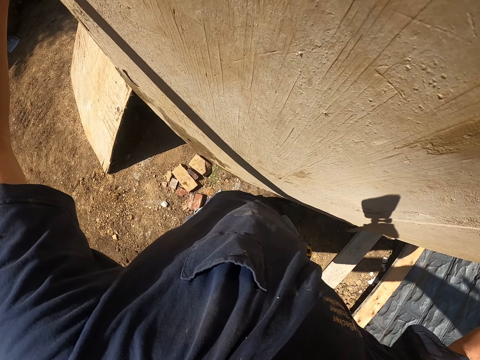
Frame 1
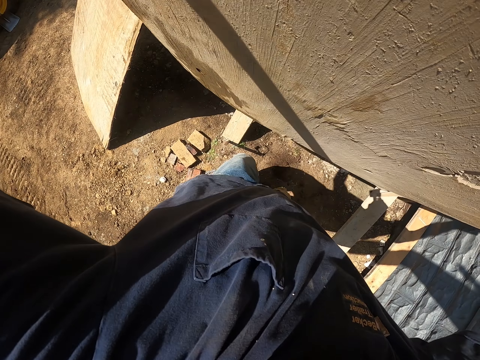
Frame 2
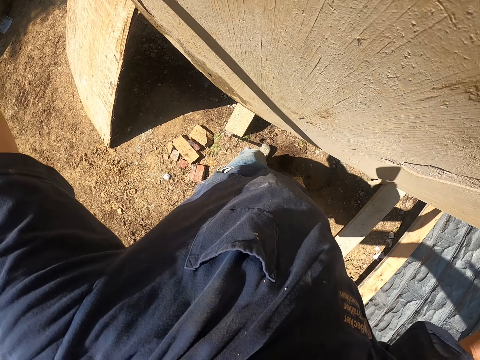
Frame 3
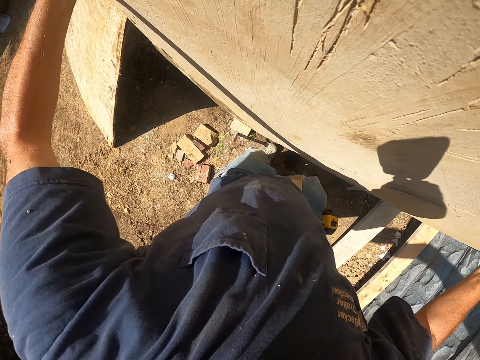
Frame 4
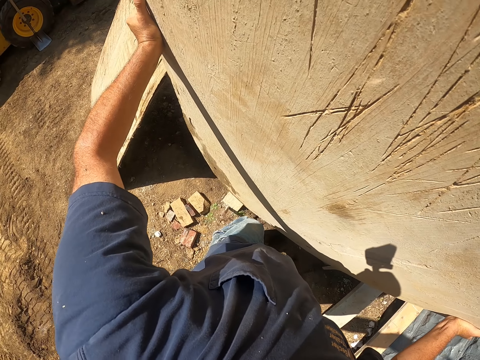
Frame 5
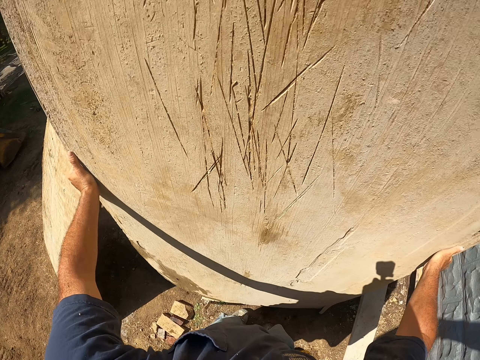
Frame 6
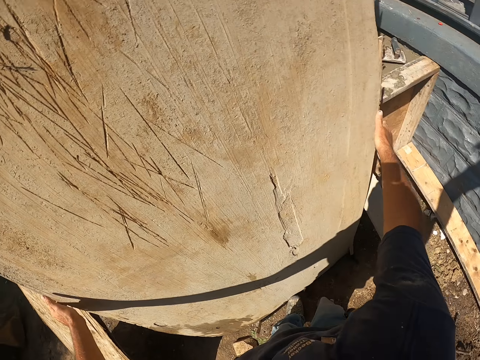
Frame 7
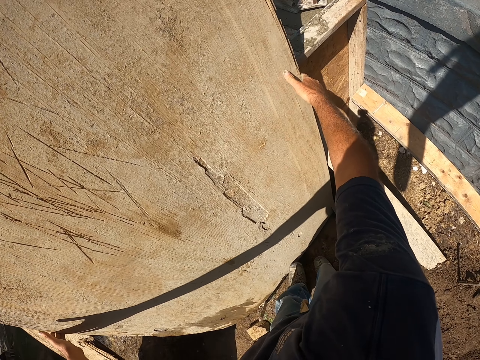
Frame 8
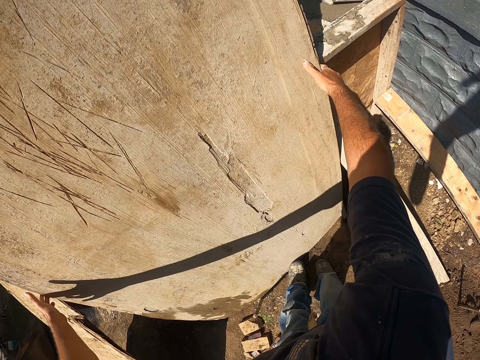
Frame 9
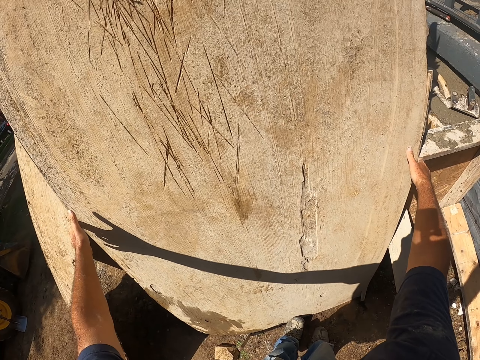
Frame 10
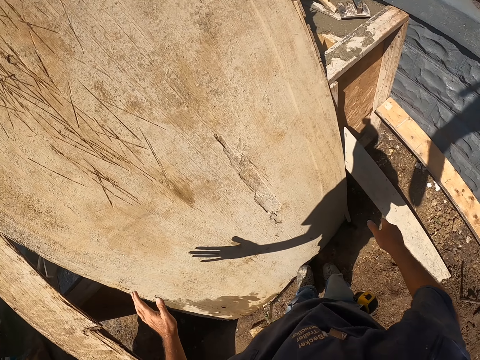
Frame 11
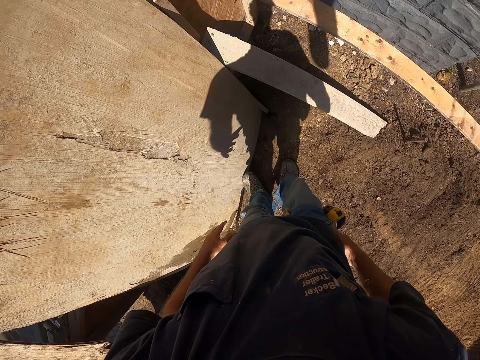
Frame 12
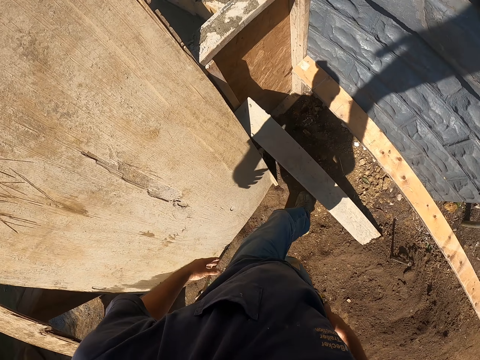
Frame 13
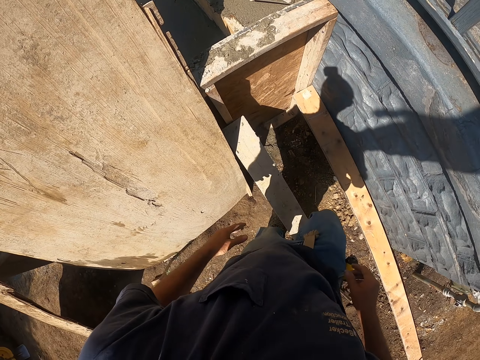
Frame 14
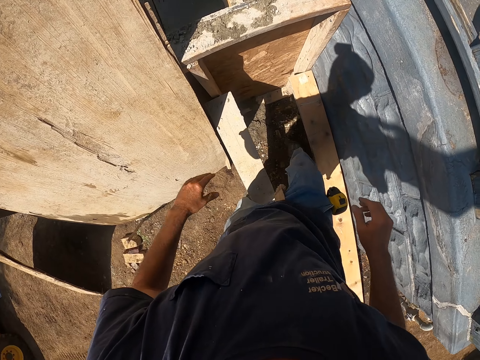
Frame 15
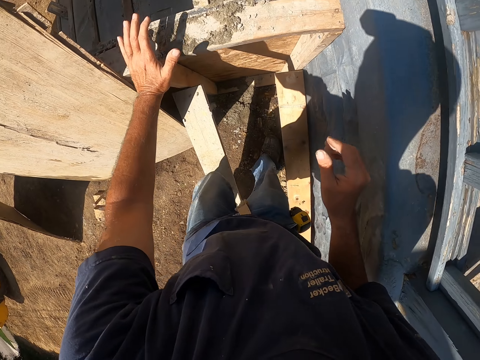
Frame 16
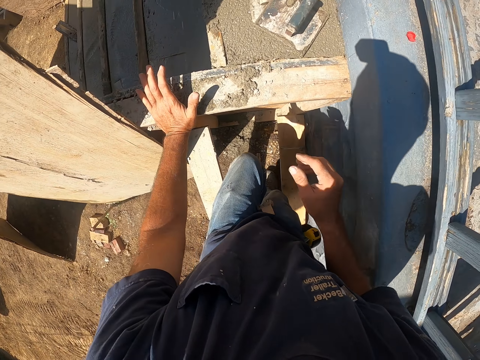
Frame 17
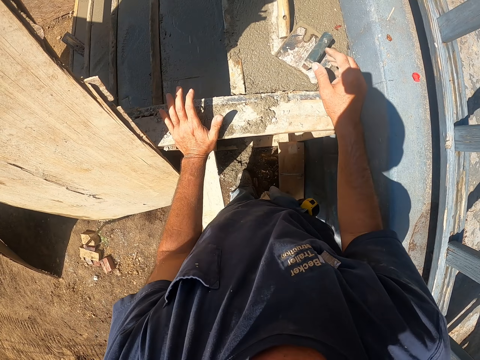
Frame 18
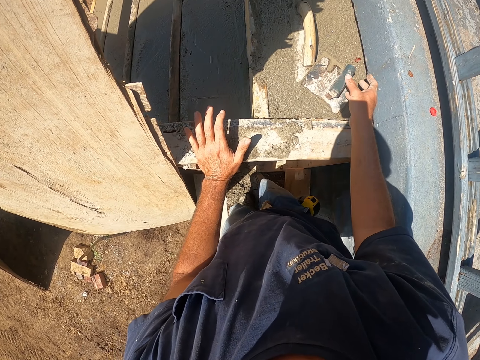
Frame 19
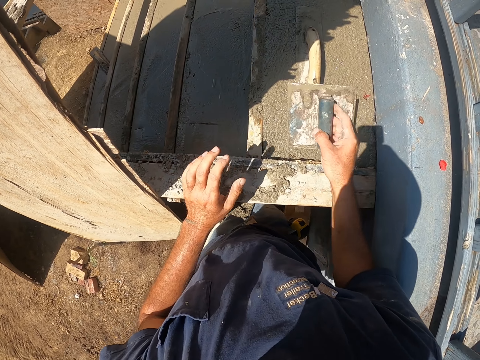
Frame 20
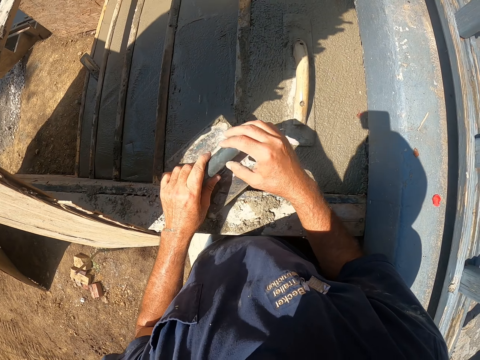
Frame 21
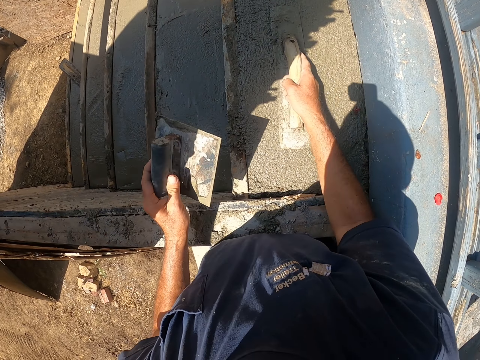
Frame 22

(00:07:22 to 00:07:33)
The camera wearer puts the board to lean on the stairs. They pick up the trowels.

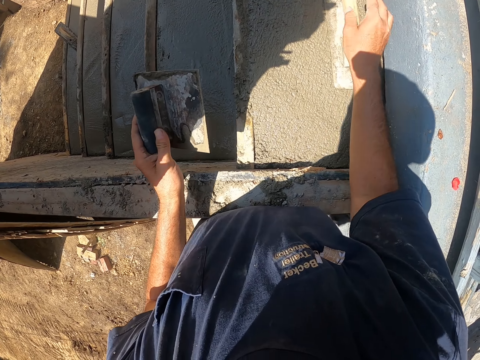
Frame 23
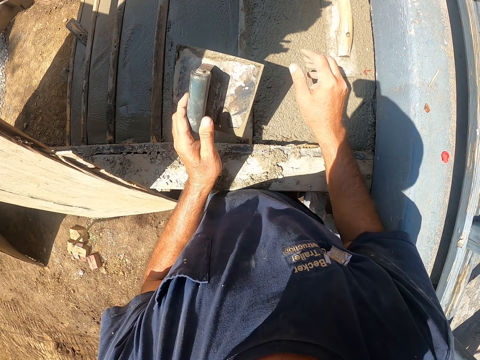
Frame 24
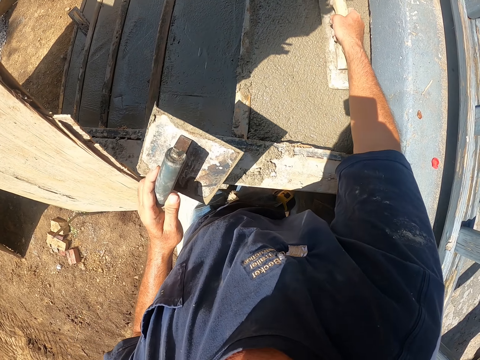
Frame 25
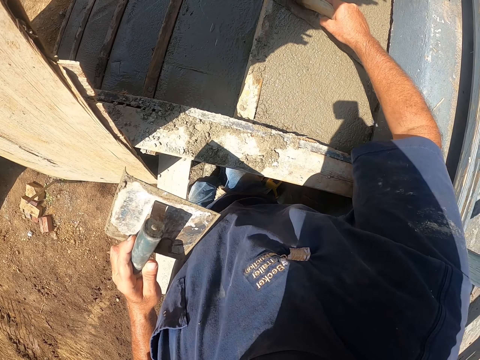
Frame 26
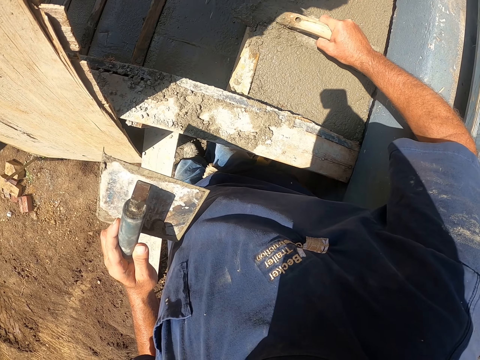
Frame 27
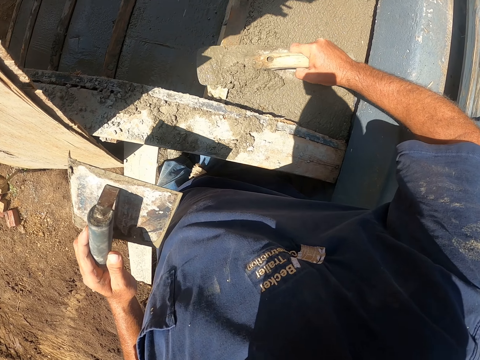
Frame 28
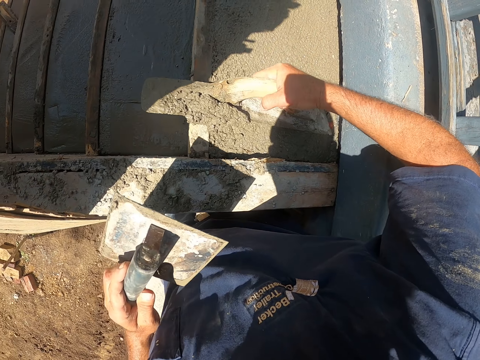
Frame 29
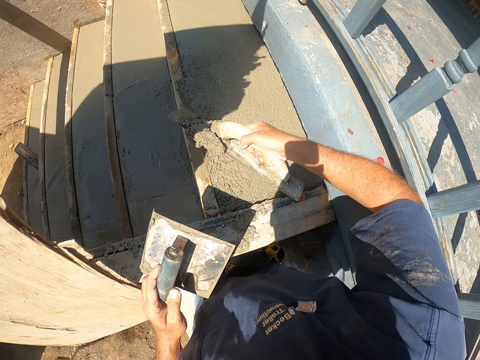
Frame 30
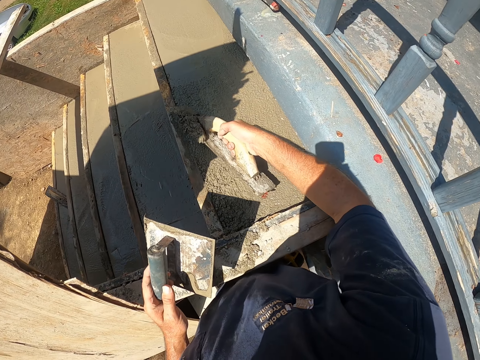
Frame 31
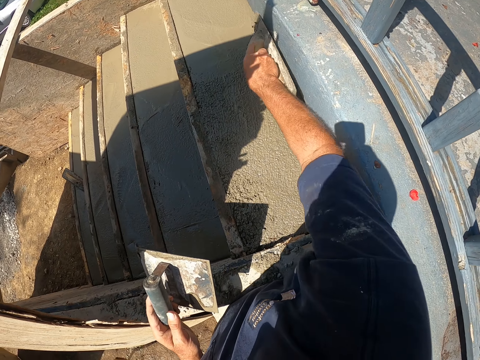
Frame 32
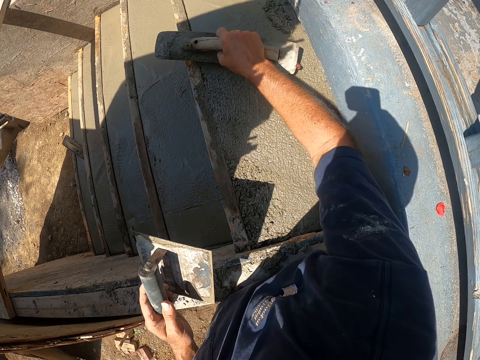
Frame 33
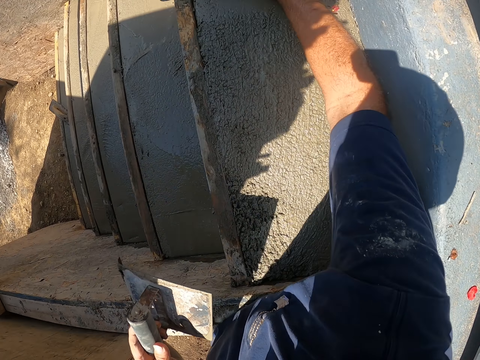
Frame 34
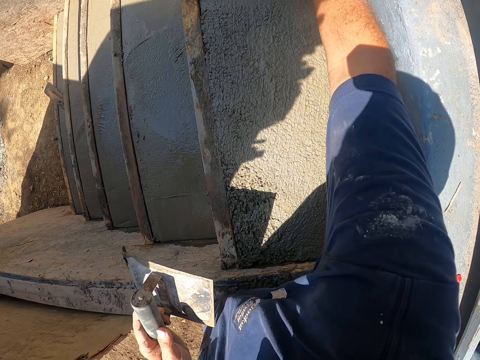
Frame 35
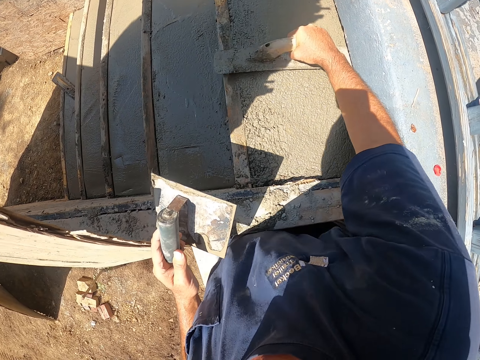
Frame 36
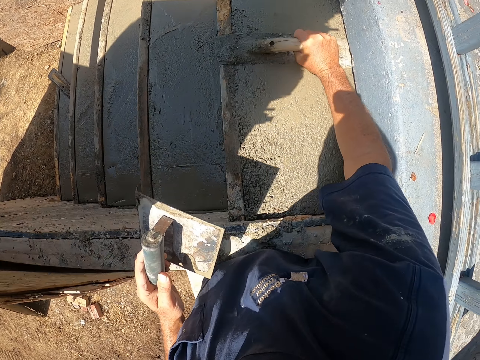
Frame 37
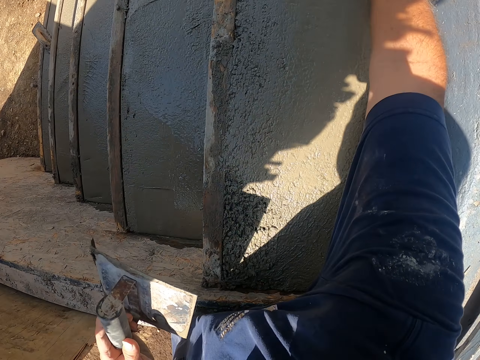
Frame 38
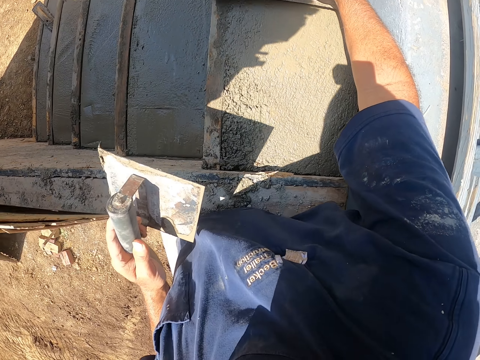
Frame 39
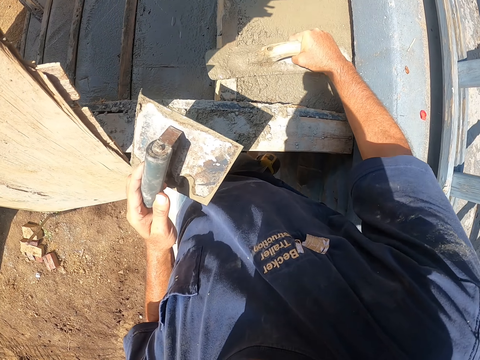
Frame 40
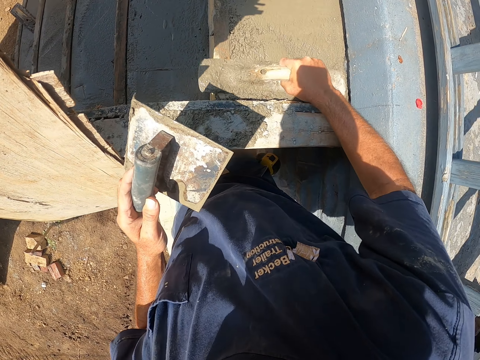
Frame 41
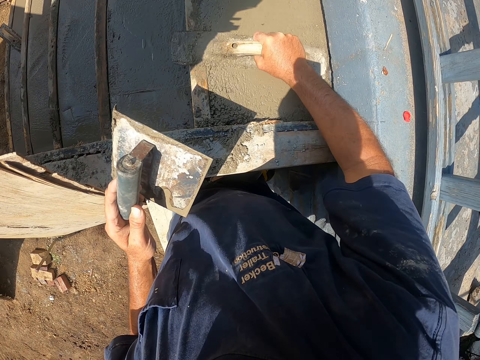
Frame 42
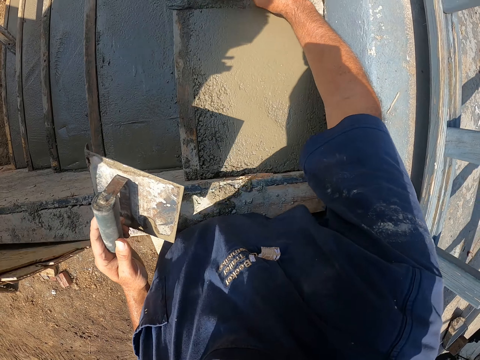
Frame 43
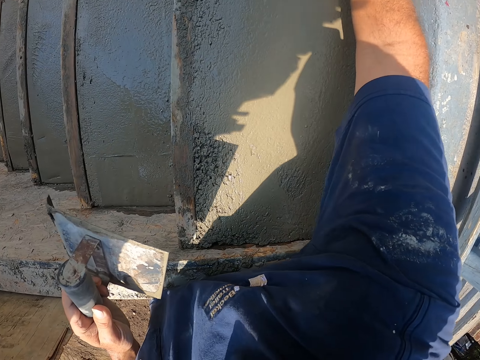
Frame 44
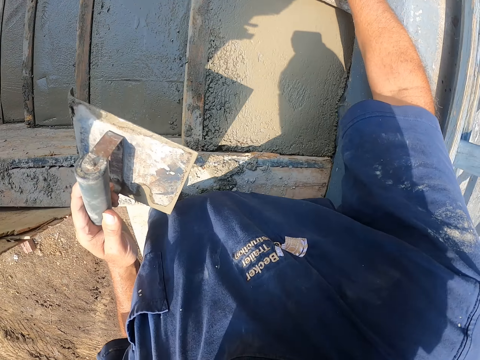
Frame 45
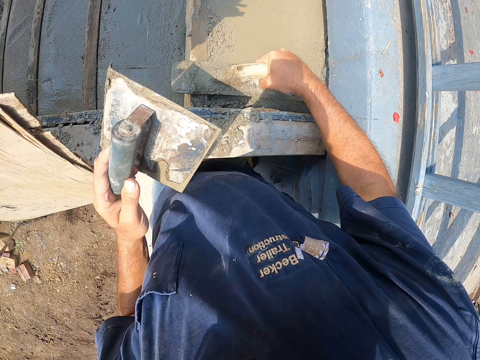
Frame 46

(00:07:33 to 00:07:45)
The camera wearer plasters using a wooden trowel. They scoop concrete and flatten the concrete.

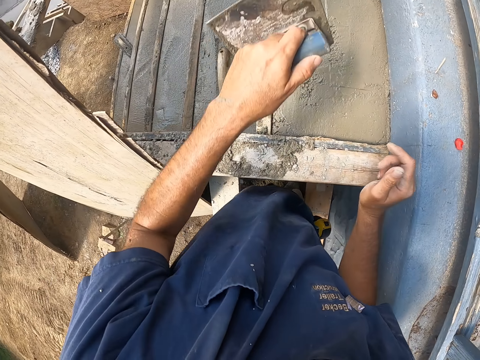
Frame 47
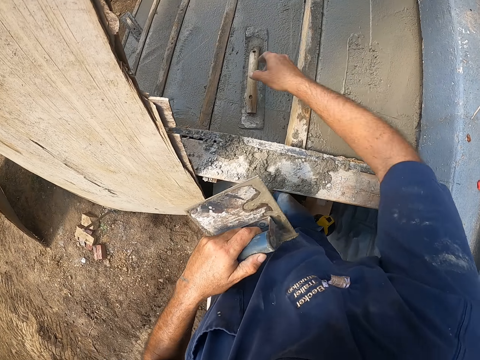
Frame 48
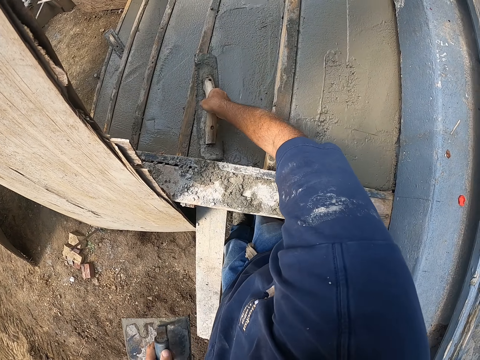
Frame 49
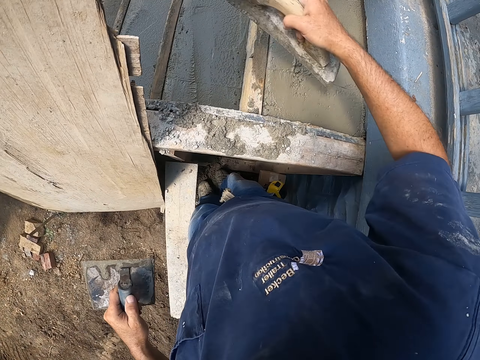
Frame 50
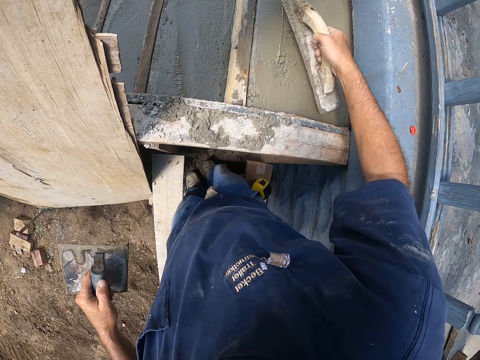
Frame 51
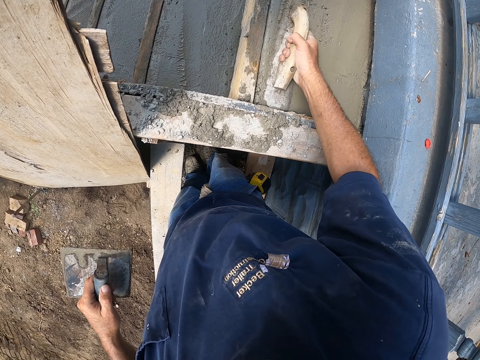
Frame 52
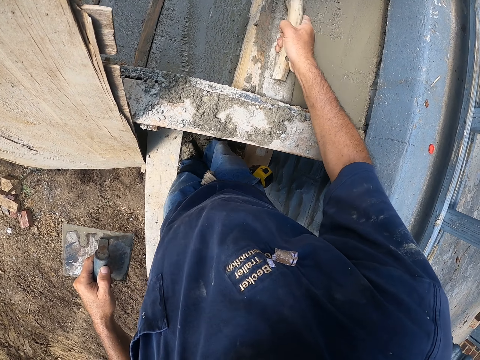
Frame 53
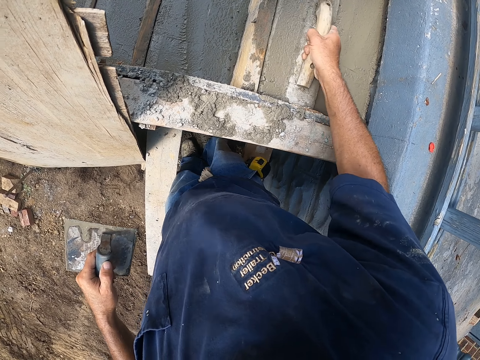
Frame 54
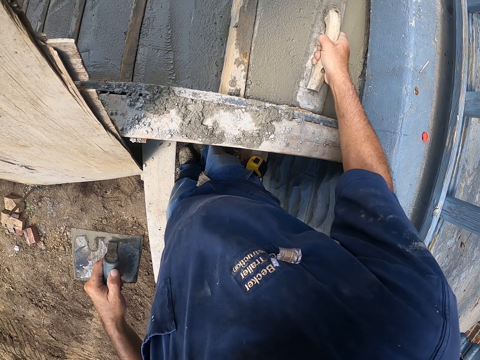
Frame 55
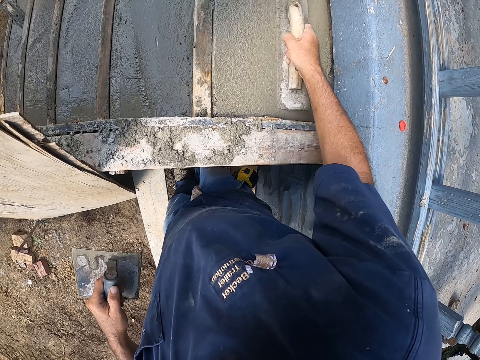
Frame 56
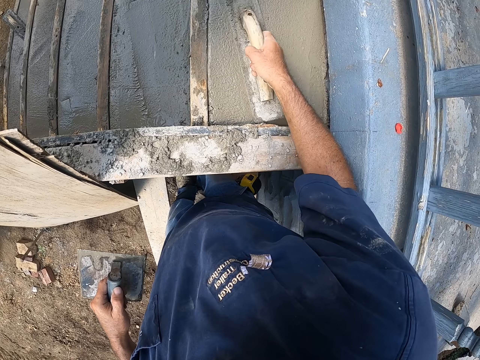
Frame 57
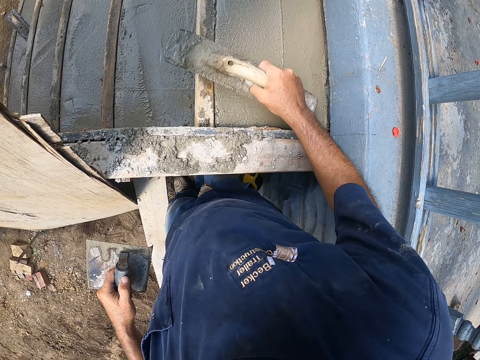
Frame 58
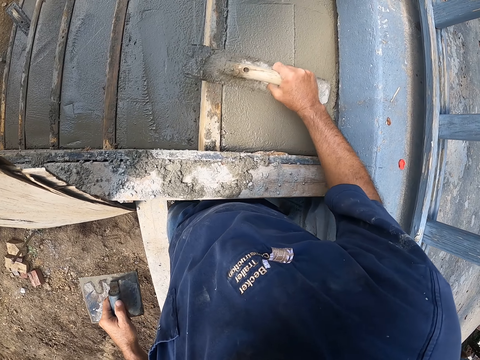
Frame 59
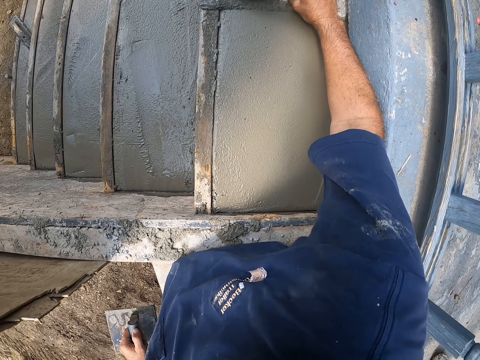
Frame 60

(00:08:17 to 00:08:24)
The camera wearer picks up the wooden trowel. They flatten the concrete. They plaster using the wooden trowel.
